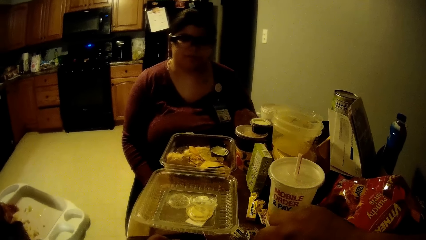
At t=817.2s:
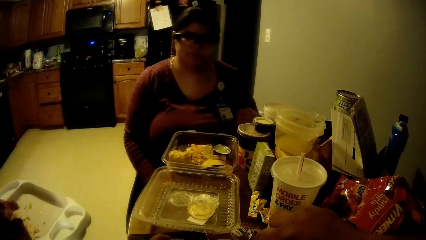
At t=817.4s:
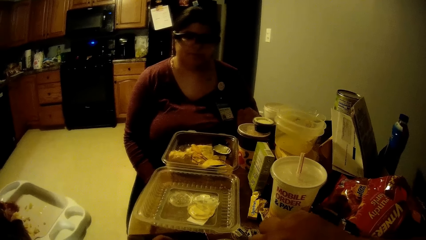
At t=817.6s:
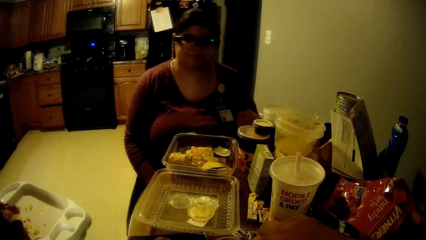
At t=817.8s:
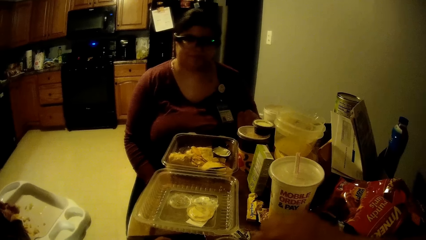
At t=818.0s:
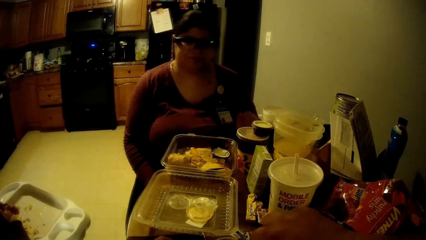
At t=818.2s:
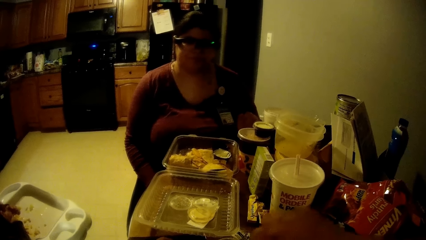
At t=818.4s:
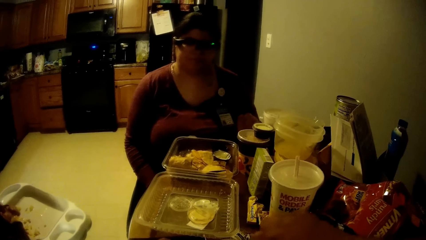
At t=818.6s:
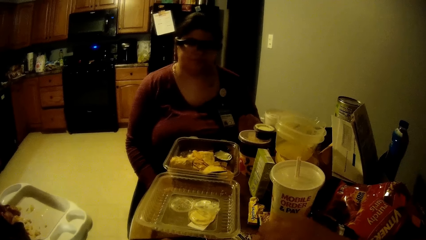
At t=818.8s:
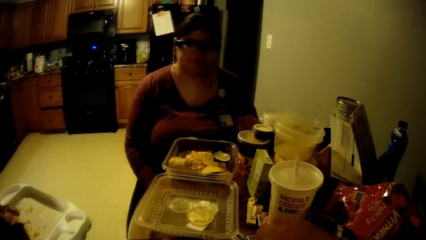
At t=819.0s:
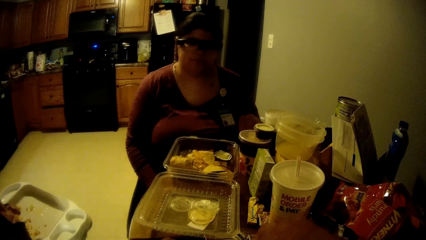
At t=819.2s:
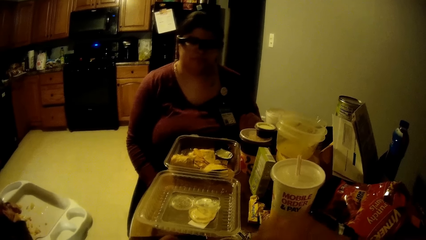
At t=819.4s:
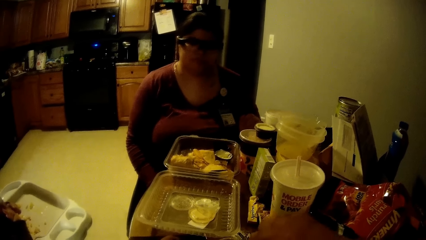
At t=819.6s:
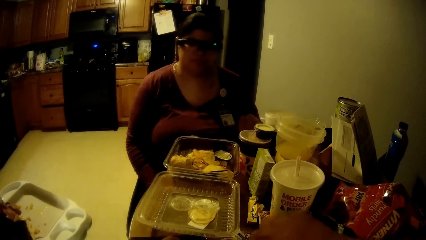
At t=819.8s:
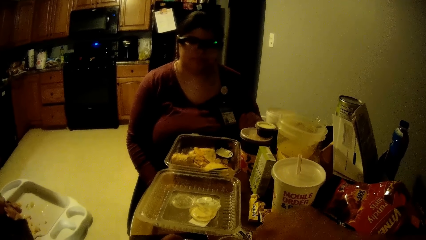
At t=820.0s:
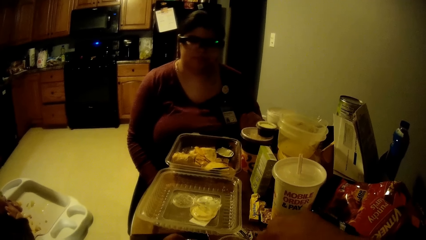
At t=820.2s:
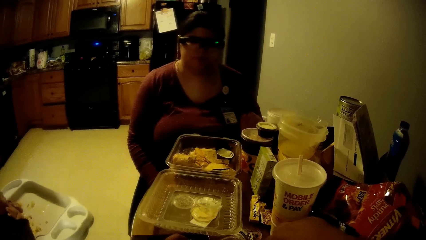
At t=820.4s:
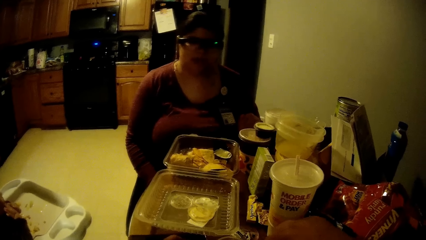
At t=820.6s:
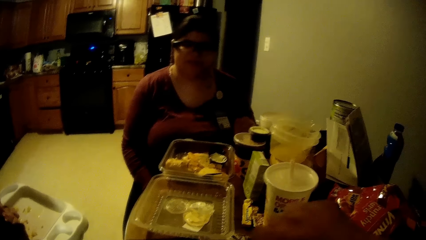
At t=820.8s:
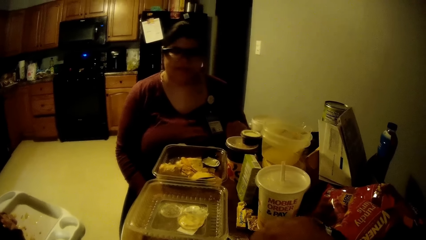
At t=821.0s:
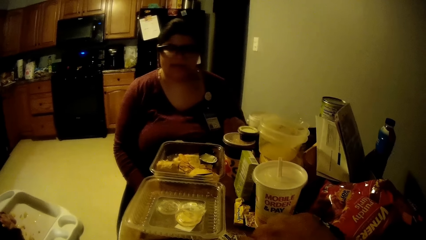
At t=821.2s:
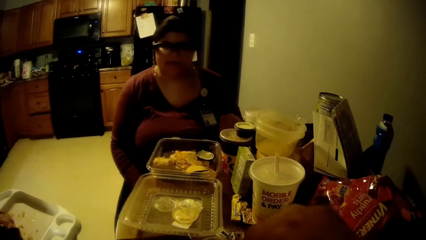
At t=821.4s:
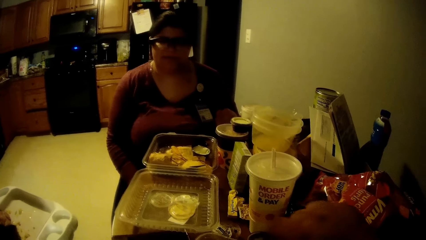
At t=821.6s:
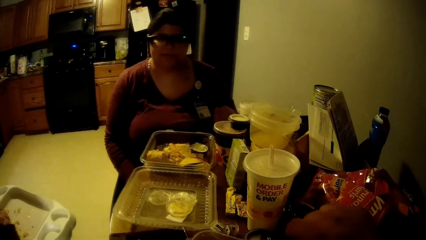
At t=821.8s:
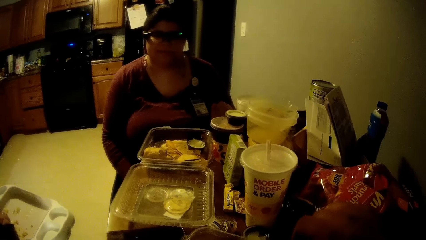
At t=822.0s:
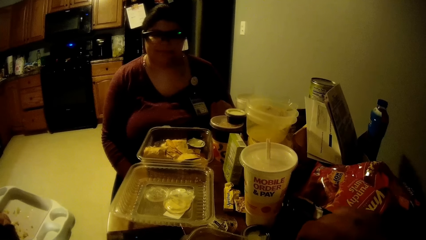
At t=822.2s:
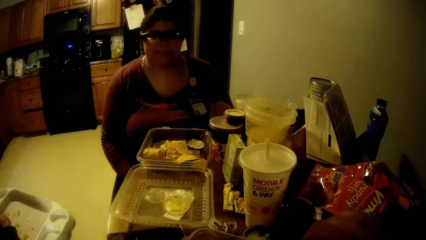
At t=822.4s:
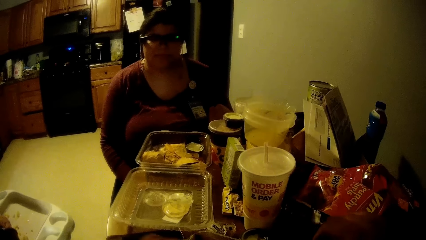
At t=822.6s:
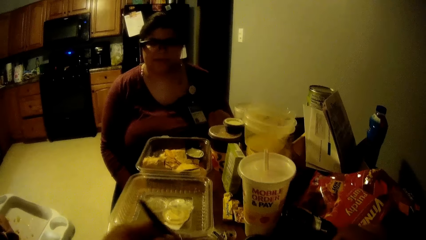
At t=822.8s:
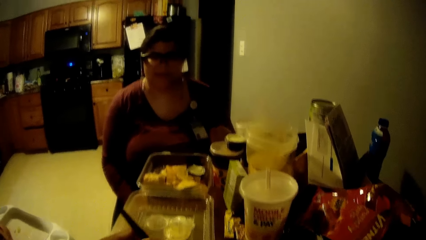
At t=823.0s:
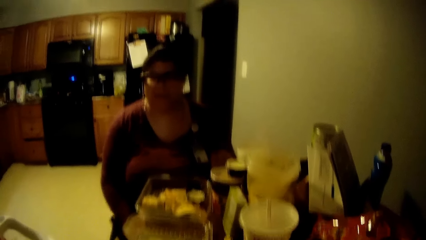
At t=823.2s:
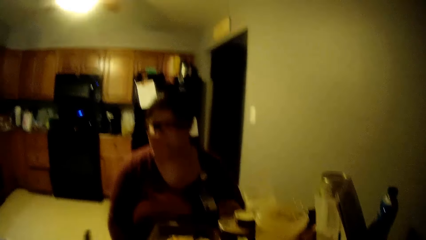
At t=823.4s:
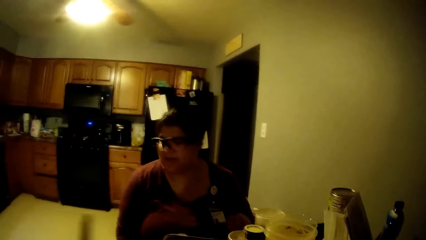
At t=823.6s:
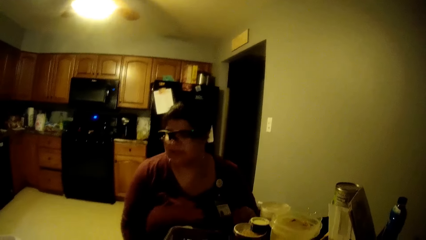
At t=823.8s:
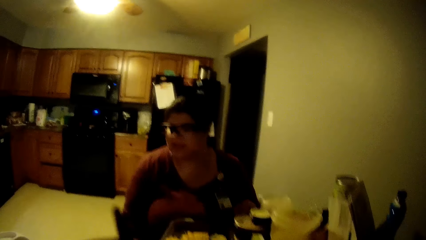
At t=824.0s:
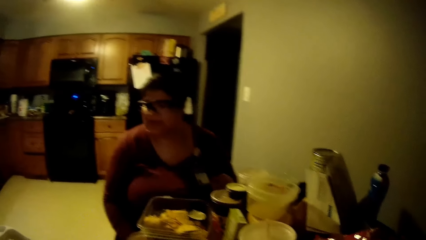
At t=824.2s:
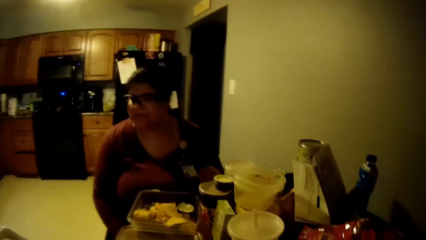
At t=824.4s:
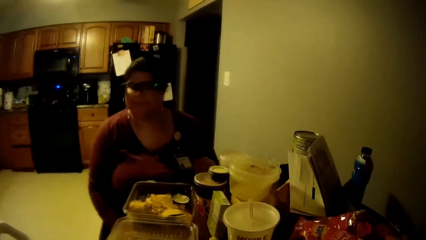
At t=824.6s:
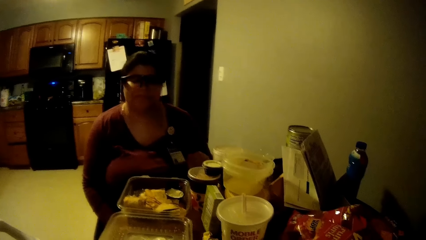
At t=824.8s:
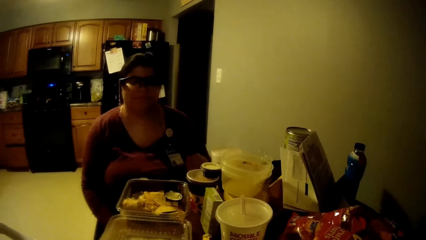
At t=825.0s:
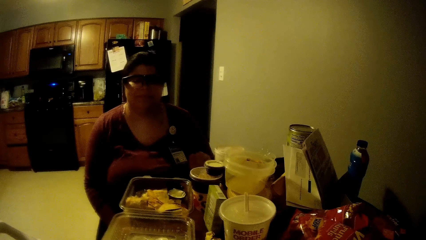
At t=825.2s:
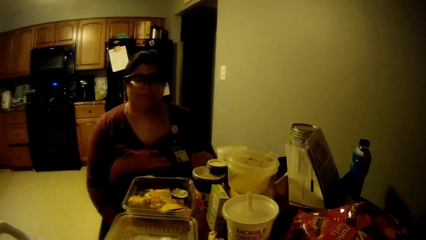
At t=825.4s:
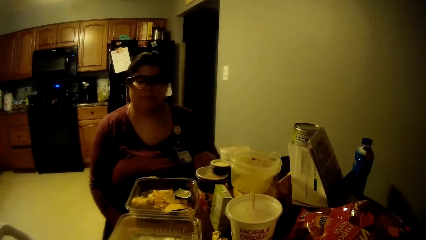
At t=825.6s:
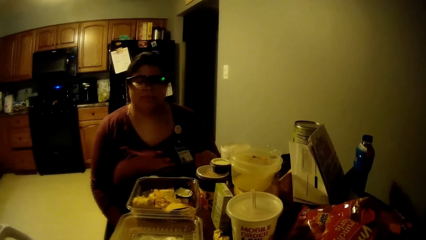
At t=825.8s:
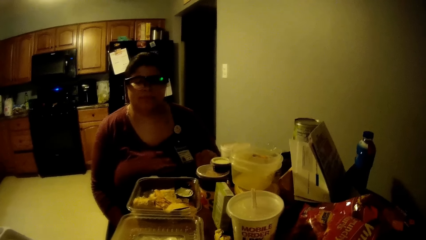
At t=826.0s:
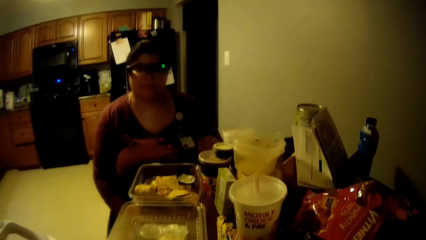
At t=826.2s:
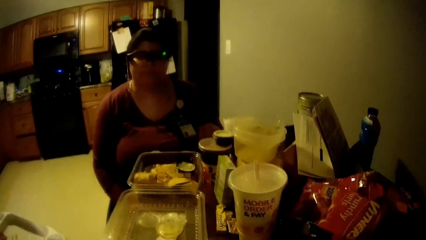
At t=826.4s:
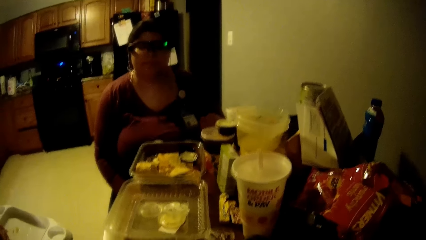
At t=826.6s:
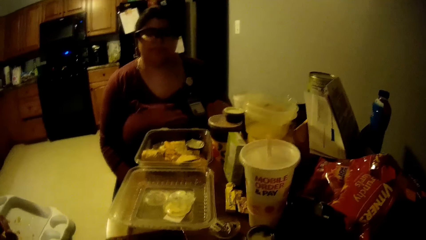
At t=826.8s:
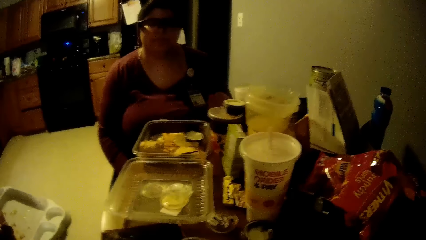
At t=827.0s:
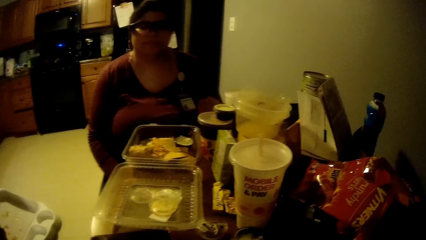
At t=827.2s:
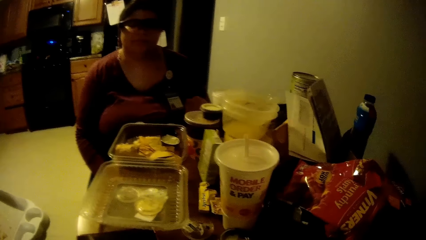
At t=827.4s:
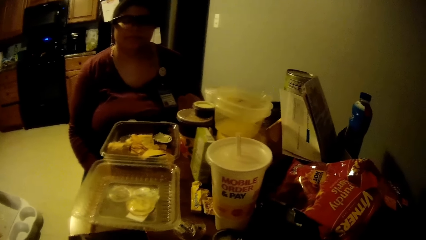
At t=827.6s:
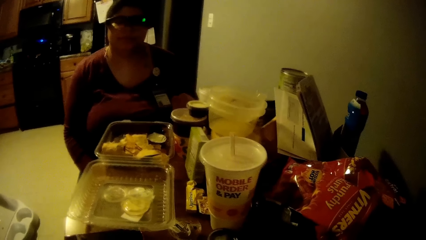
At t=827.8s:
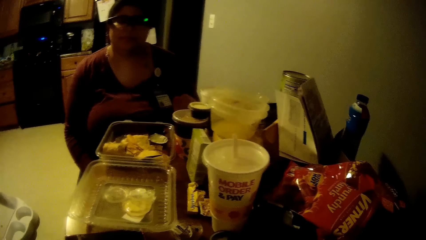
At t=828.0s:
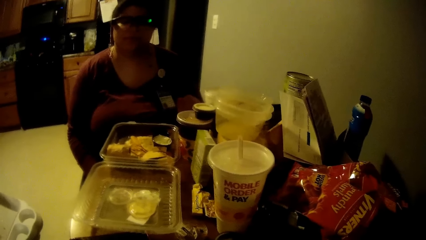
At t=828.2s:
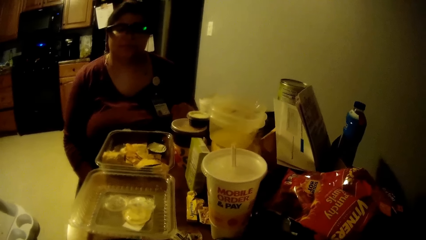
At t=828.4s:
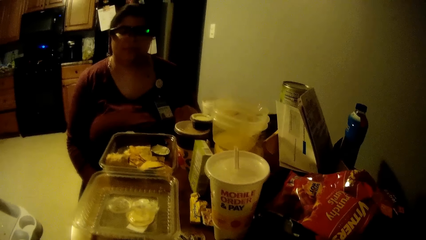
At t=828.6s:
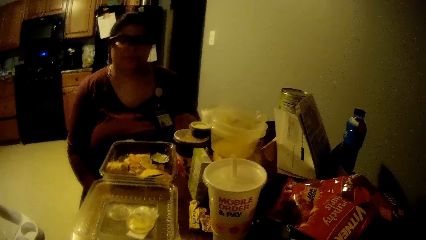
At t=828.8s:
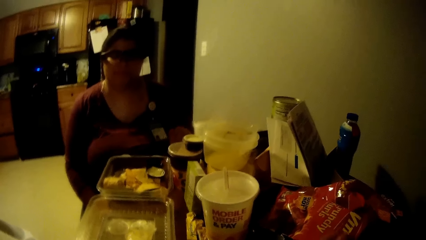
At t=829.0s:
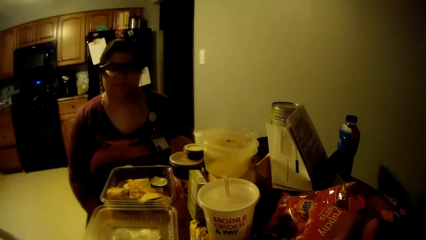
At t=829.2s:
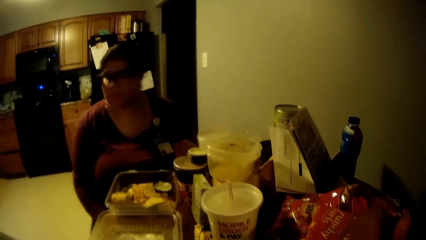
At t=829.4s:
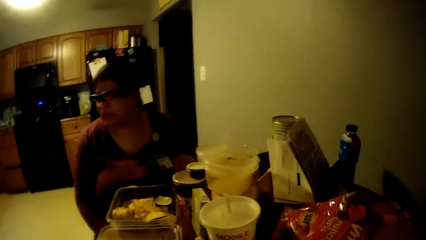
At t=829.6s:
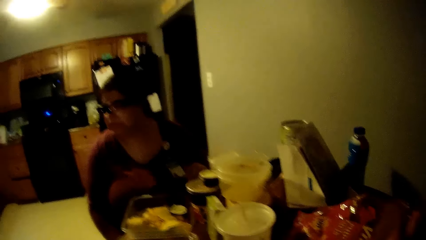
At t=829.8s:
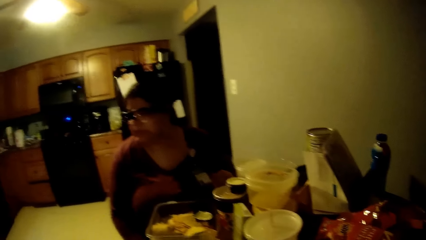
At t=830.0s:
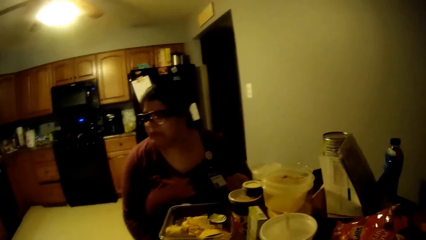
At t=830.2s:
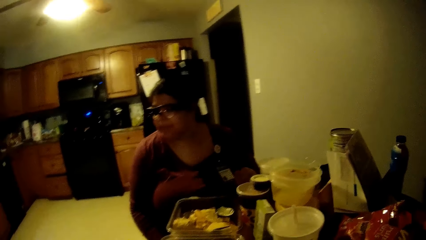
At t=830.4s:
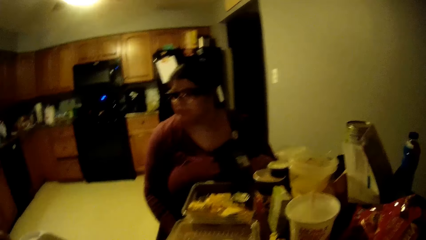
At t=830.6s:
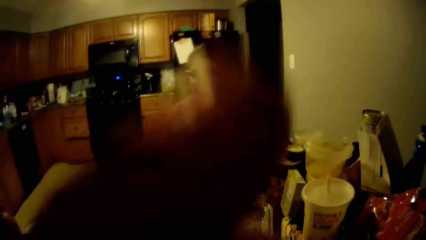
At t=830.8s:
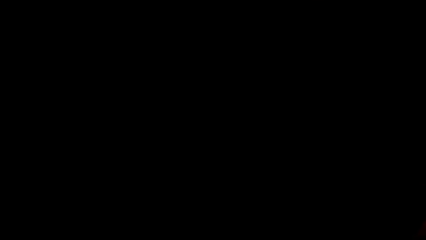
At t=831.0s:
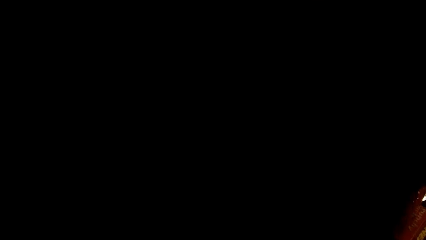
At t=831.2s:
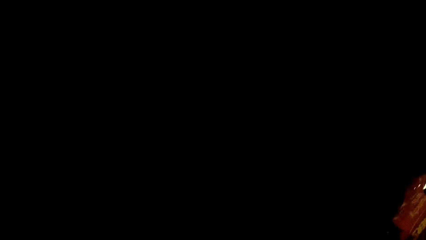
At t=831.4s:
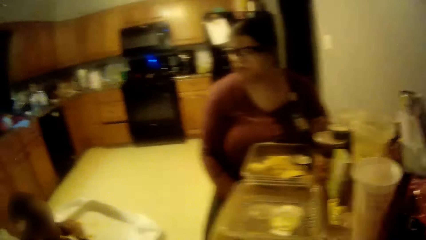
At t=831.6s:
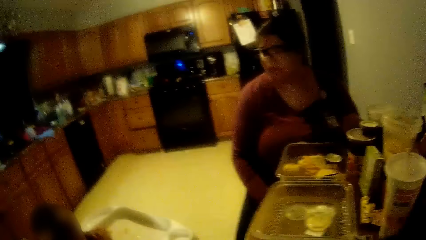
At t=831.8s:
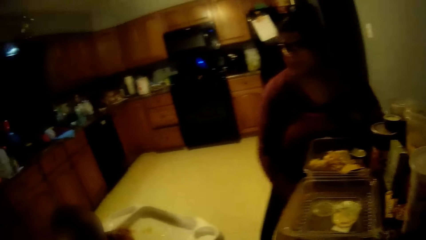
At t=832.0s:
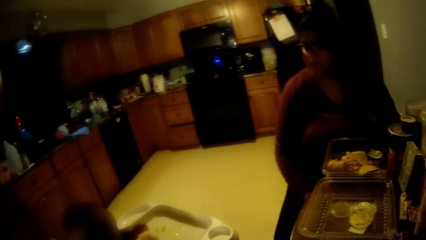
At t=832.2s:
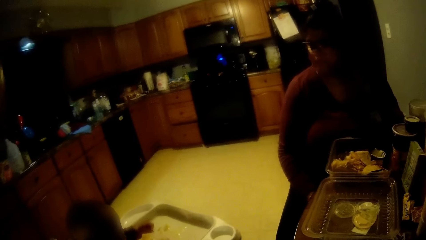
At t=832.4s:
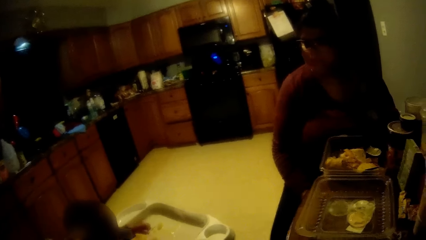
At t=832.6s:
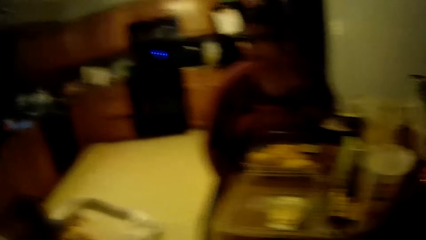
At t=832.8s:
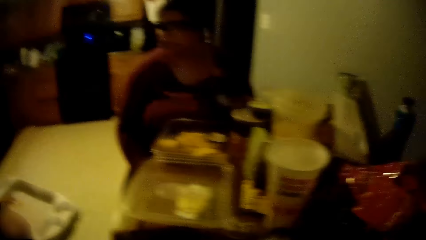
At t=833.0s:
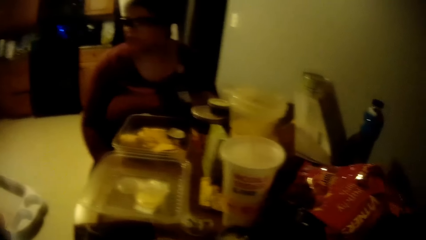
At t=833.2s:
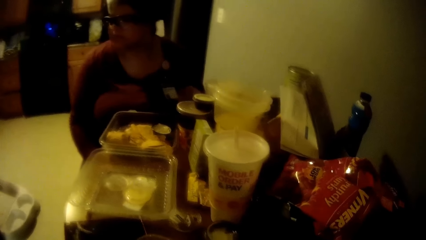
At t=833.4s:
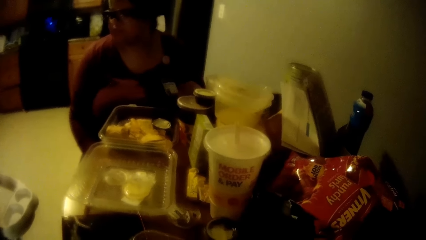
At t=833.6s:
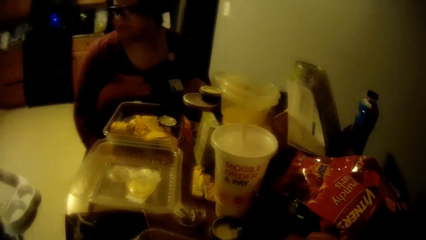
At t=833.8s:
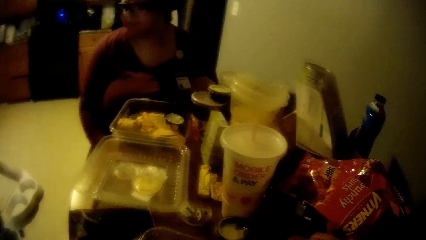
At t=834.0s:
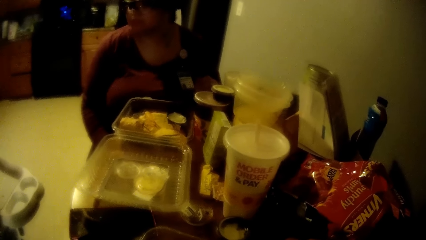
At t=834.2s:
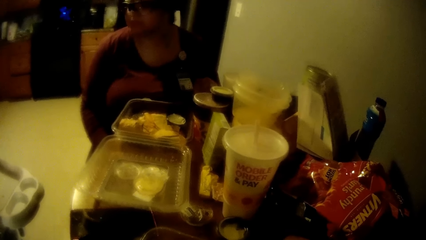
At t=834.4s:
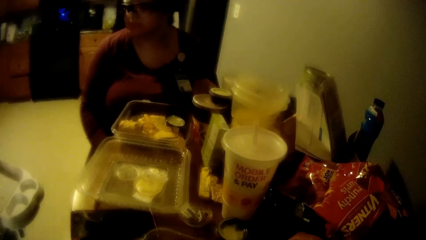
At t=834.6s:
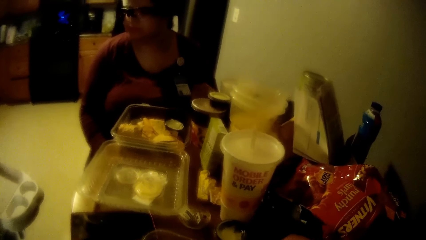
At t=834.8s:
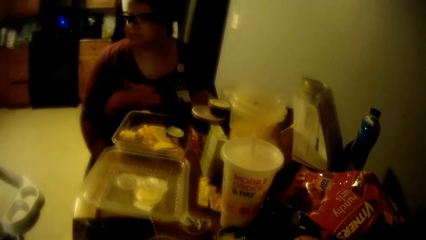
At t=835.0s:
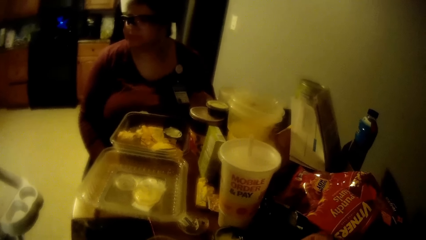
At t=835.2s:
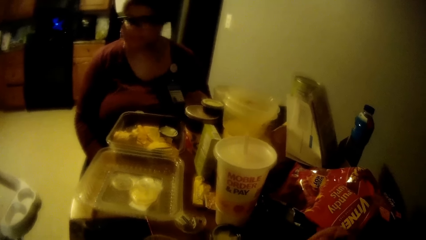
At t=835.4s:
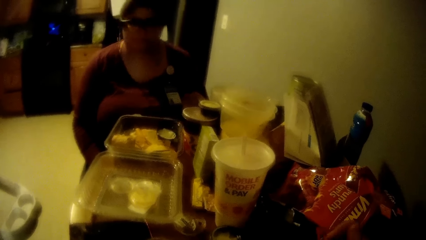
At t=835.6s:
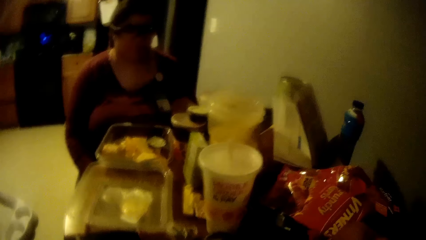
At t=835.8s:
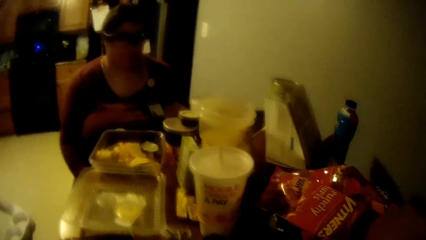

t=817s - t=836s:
The camera wearer holds a fork with his left hand. He looks around.
